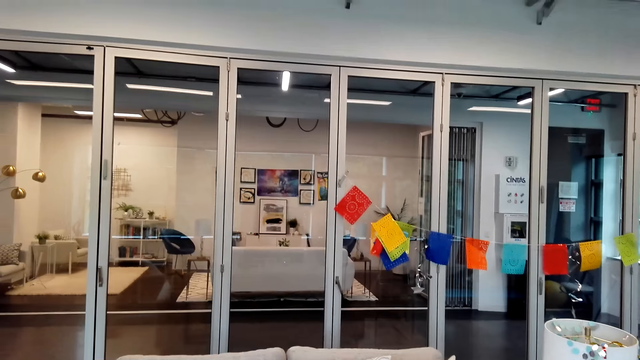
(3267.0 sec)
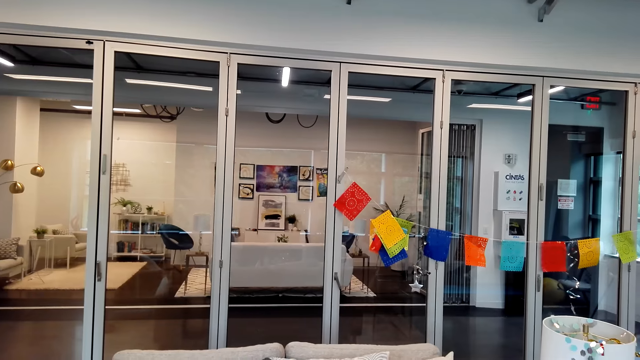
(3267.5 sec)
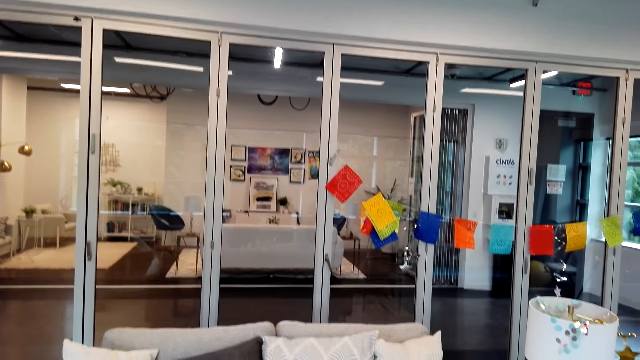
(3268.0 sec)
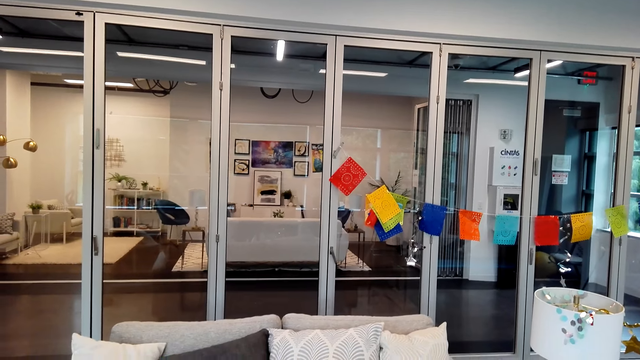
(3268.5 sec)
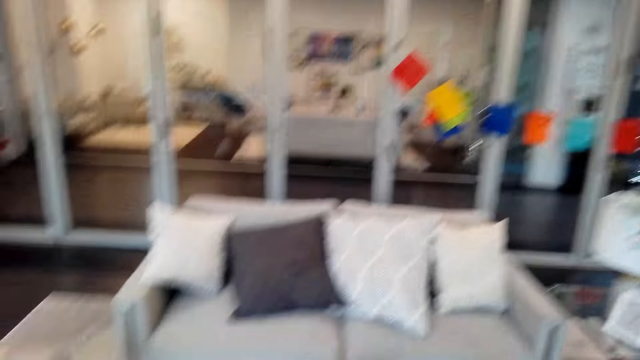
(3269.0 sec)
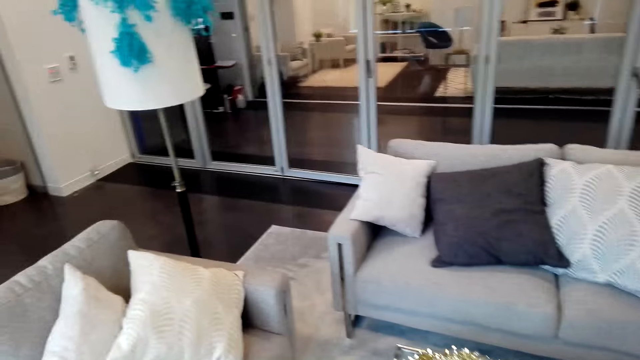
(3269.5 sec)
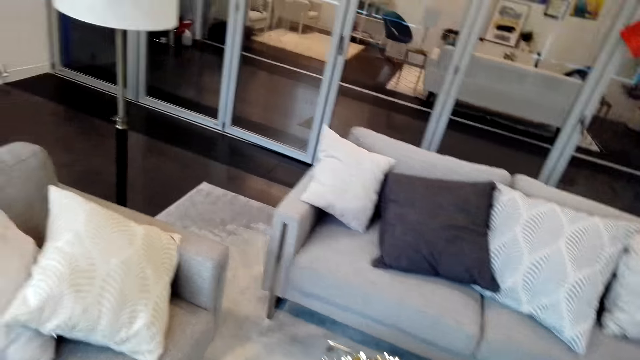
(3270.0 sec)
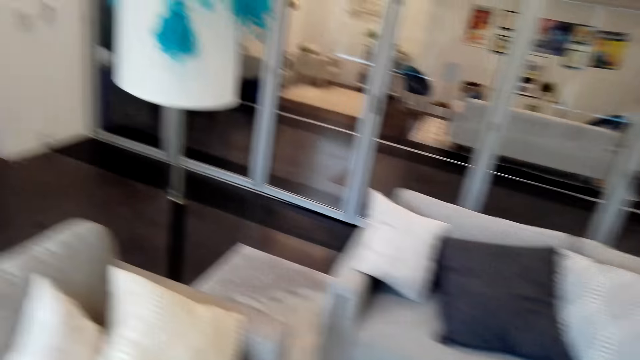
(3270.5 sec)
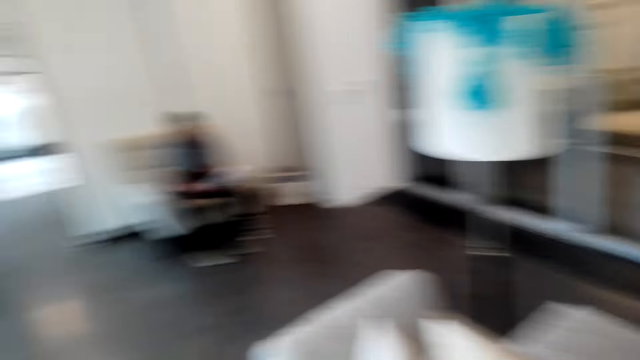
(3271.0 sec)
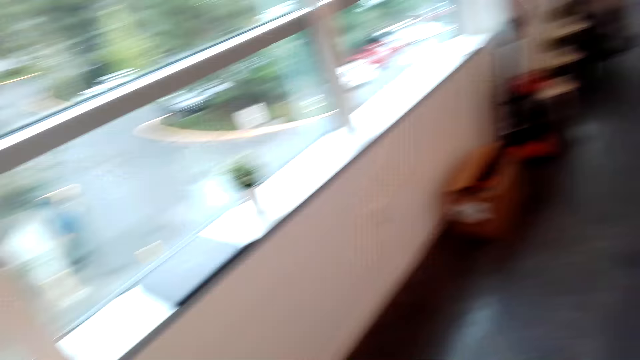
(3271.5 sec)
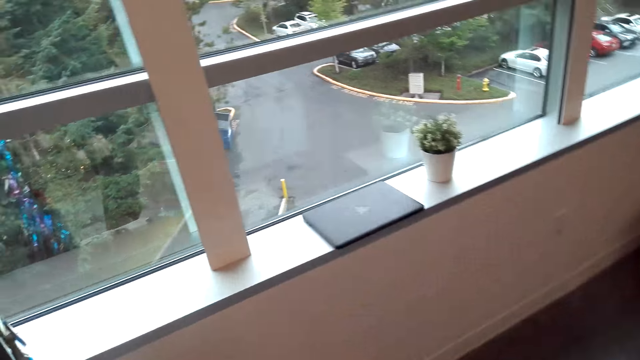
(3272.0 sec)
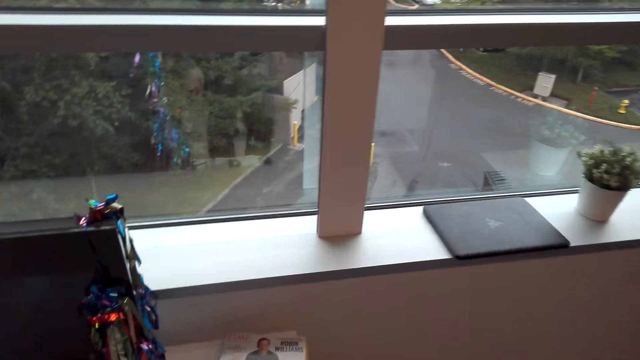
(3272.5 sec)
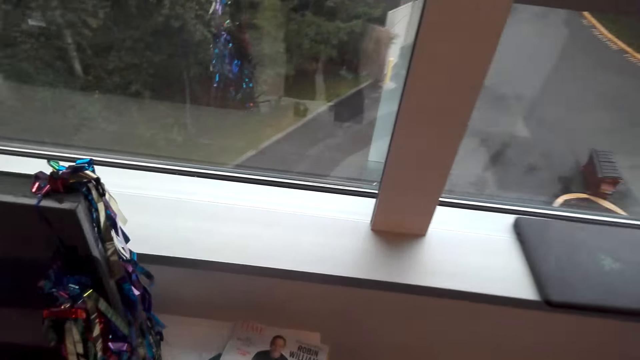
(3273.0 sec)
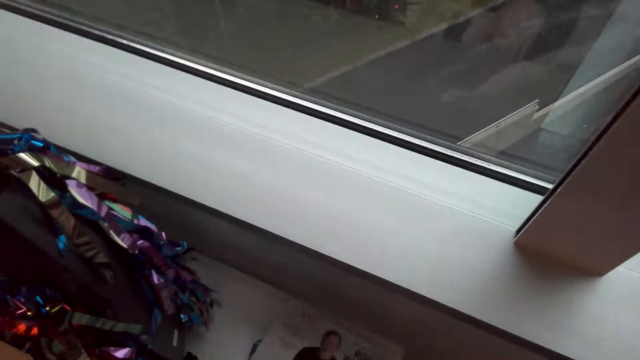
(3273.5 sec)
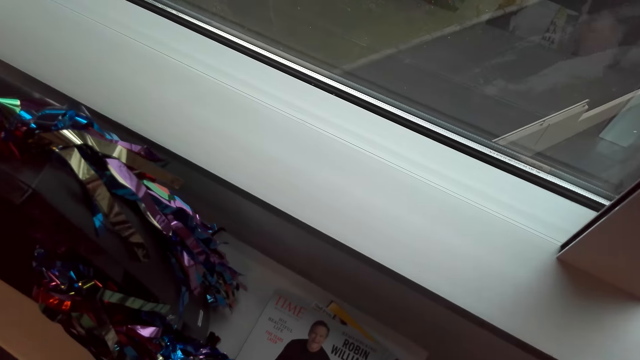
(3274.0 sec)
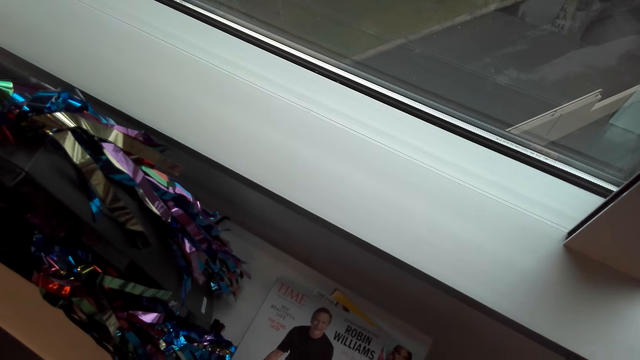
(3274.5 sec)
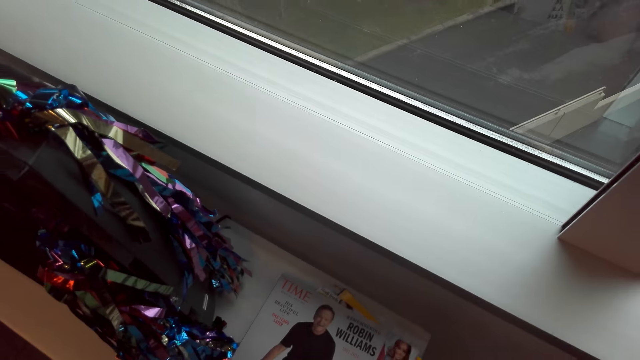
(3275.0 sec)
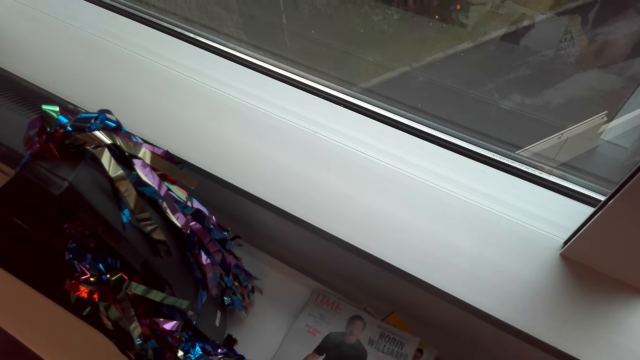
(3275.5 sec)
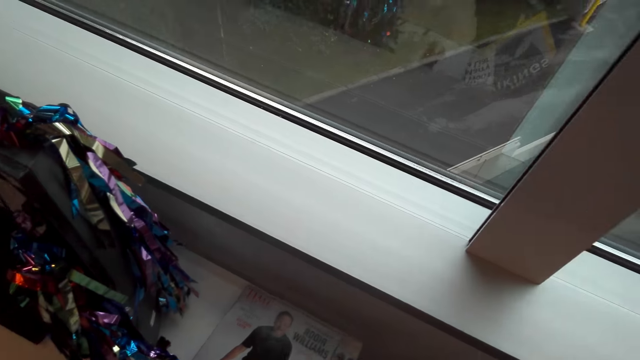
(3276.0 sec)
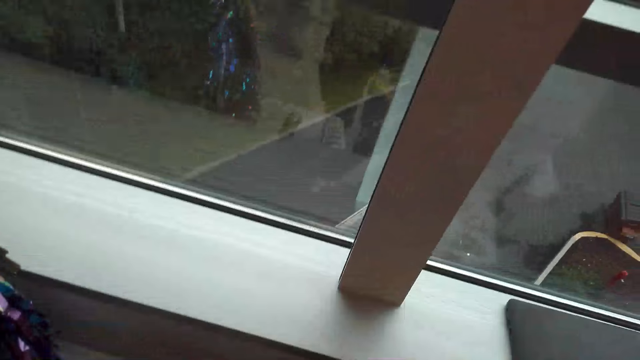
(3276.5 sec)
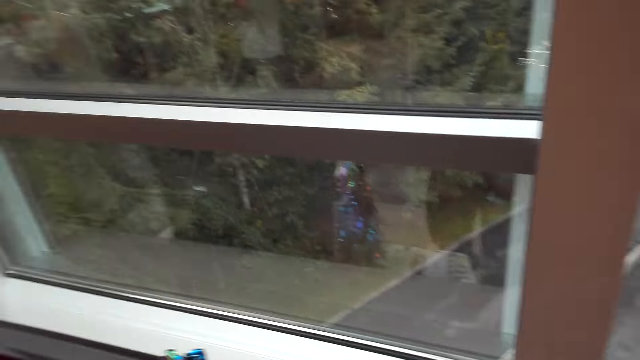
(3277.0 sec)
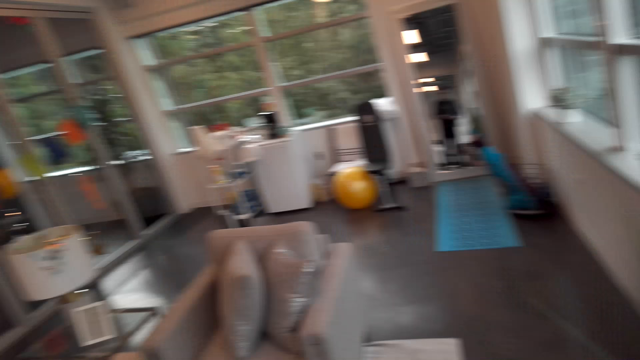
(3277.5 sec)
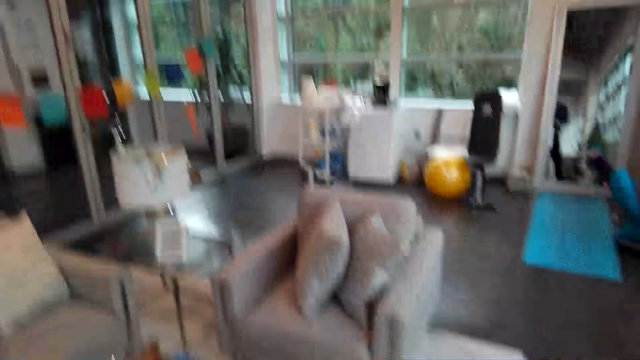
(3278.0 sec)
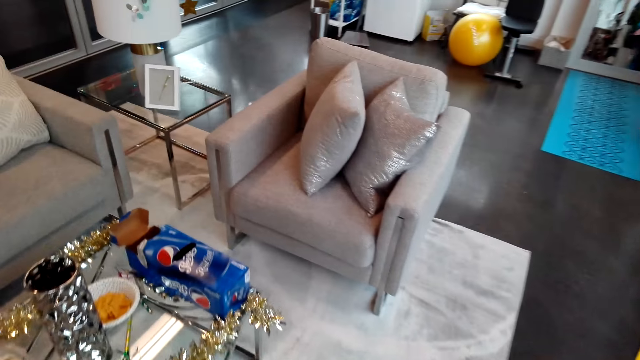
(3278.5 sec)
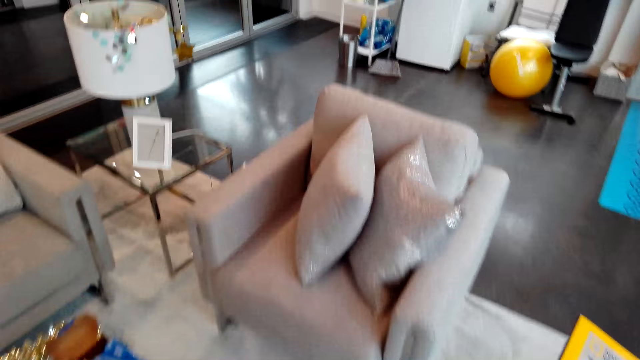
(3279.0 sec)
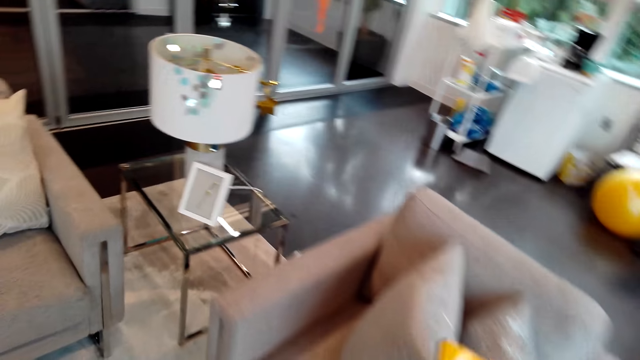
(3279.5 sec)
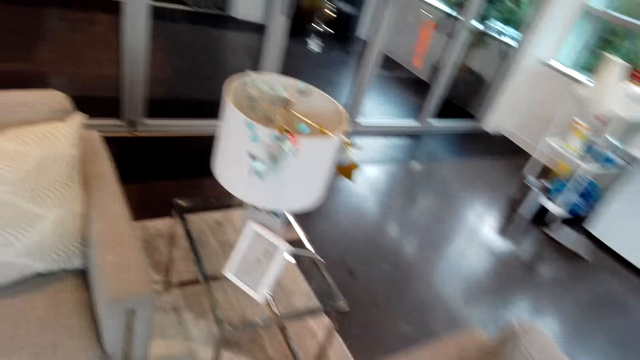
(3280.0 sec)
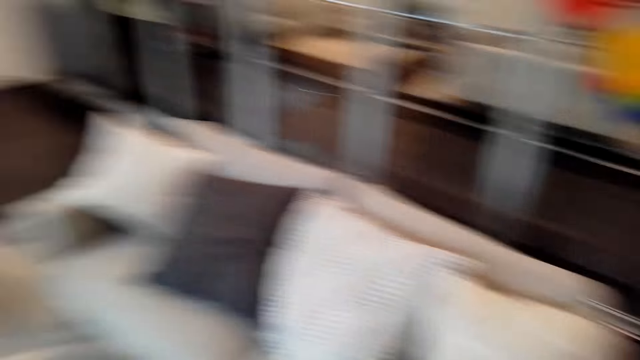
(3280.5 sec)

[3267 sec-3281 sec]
The camera wearer looks around the house. They converse with the man. They look outside through the window. They touch a book. They pick up the magazine. They look around the house. They hold the book on the hand. They walk in the house.

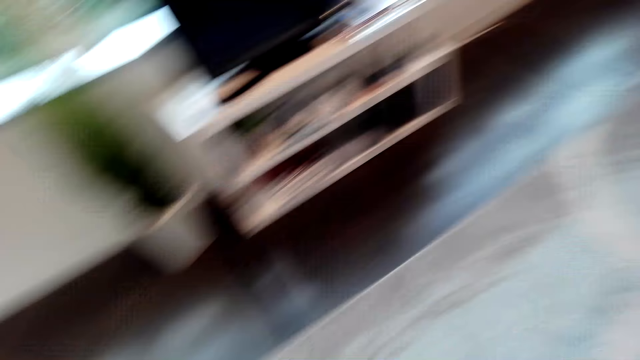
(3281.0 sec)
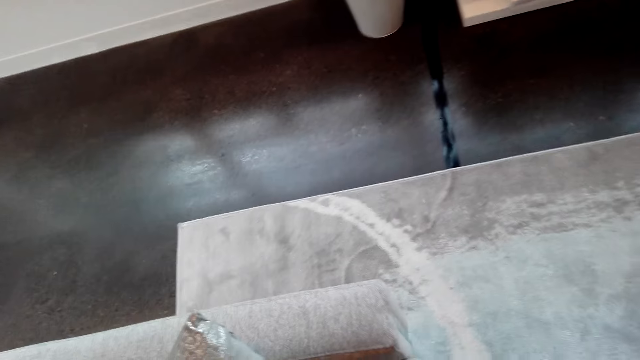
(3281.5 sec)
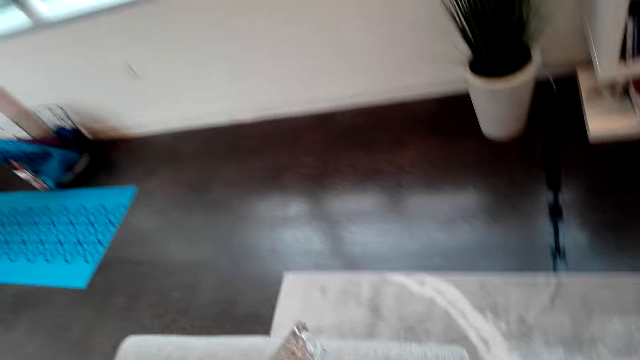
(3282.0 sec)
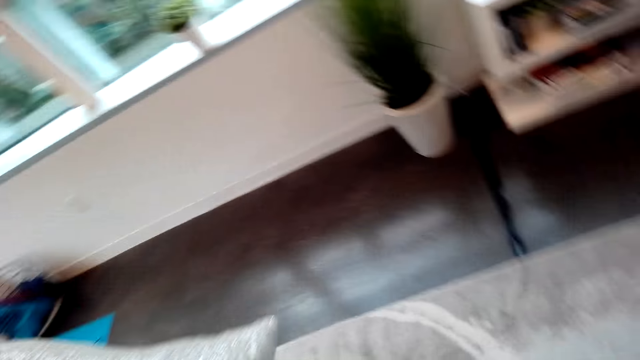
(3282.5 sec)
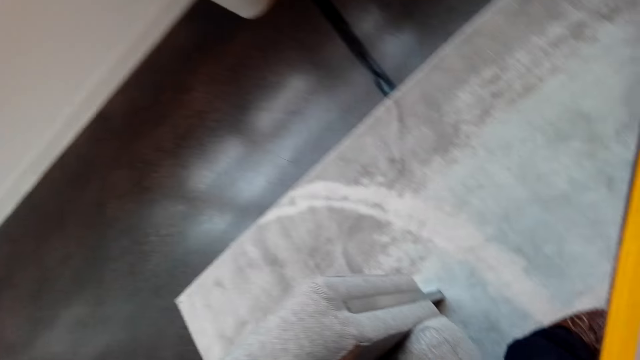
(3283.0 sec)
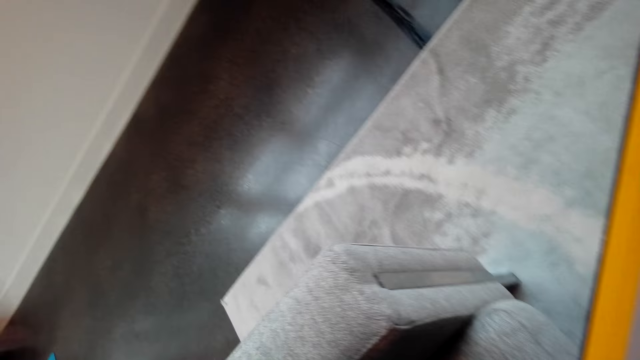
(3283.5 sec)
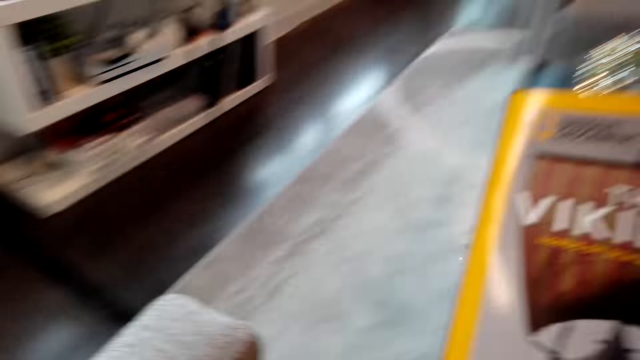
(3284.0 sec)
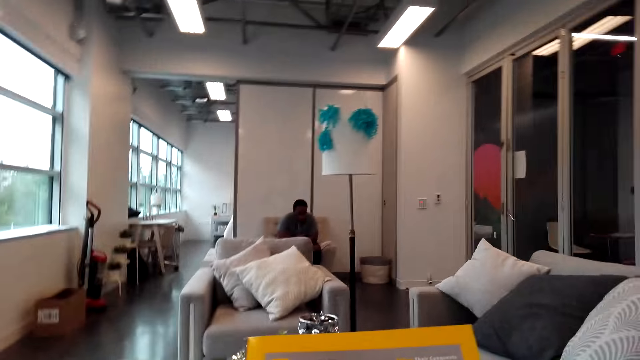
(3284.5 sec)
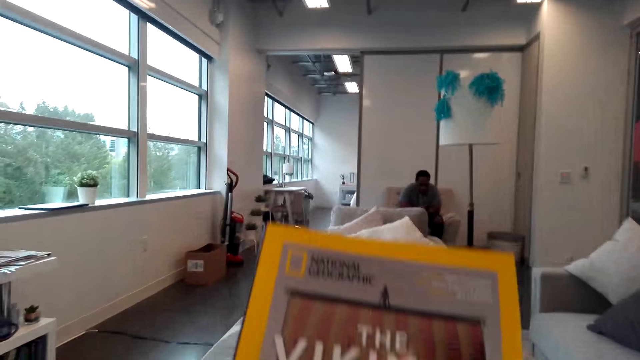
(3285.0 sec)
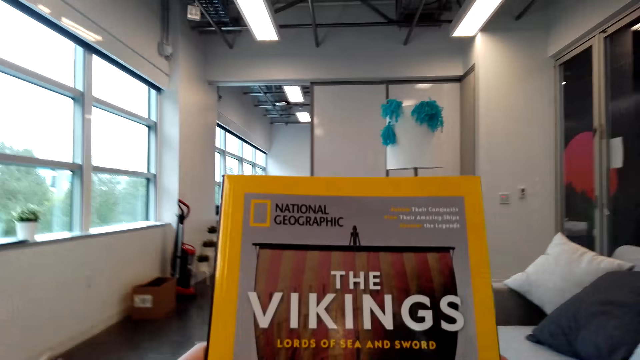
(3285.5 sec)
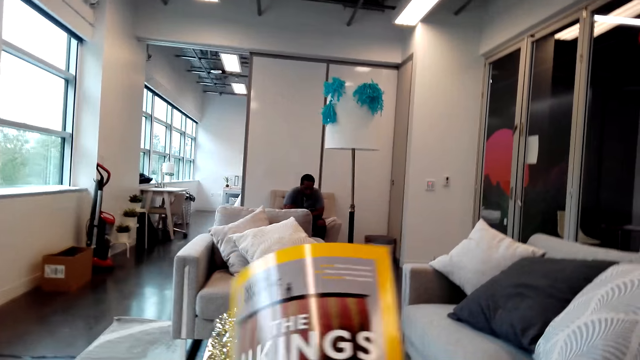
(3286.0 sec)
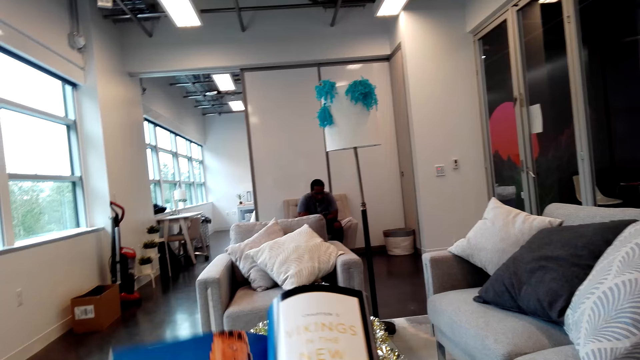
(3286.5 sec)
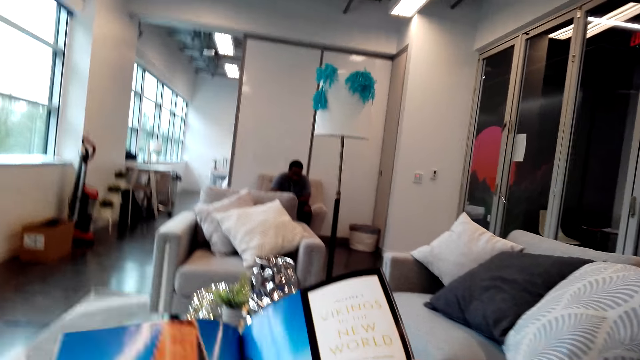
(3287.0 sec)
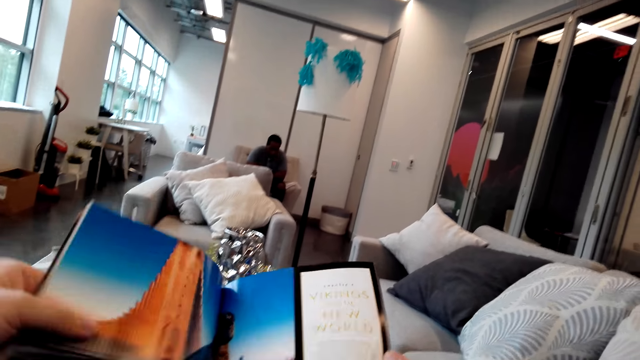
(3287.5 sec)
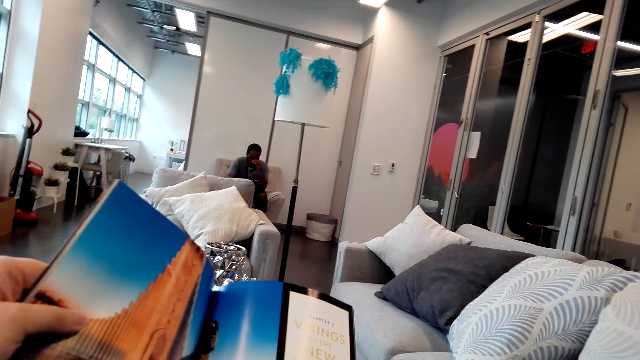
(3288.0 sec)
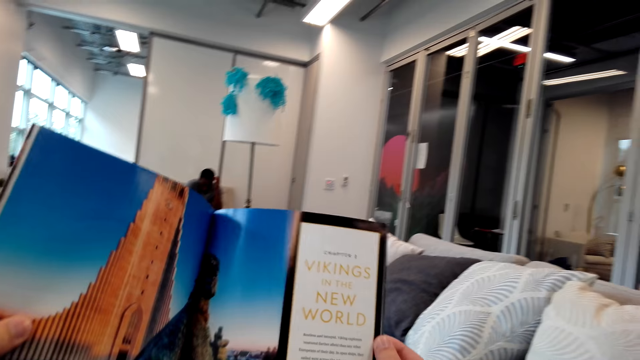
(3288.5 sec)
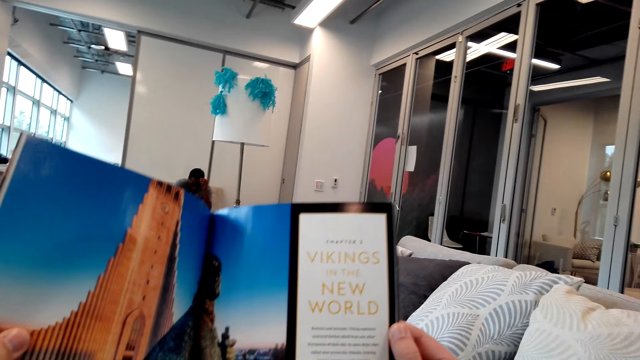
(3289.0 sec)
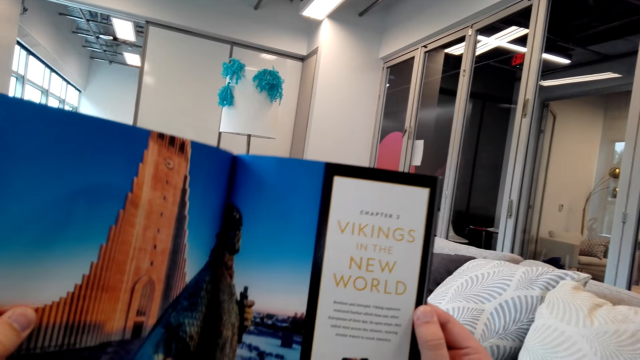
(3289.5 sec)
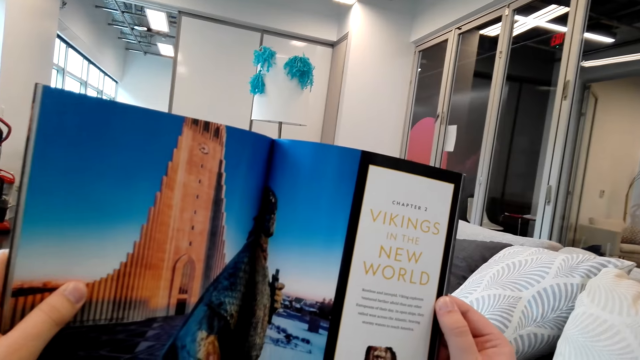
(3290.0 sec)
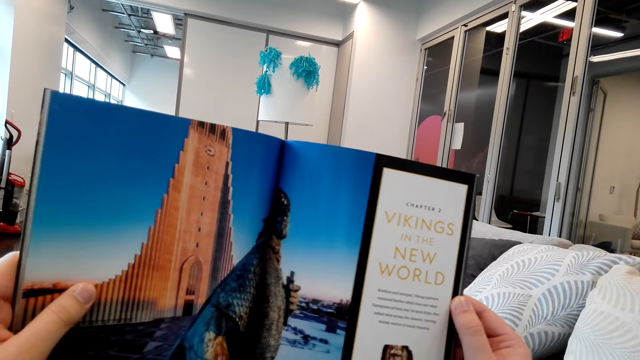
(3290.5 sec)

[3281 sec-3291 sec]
The camera wearer sits on the couch. They pick up the magazine. They move a pillow. They look at the book cover. They open the book. They turn the magazine pages. They read the magazine.
